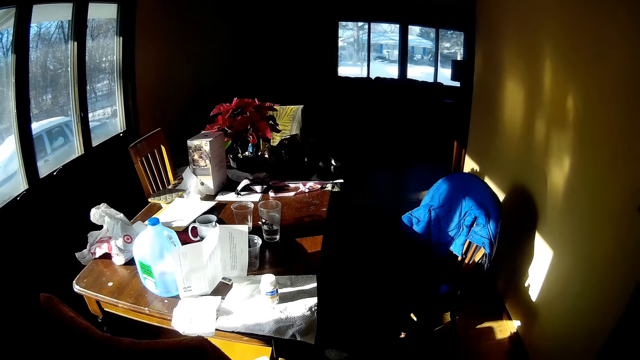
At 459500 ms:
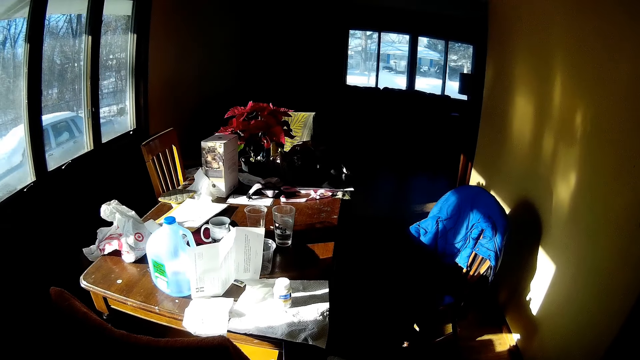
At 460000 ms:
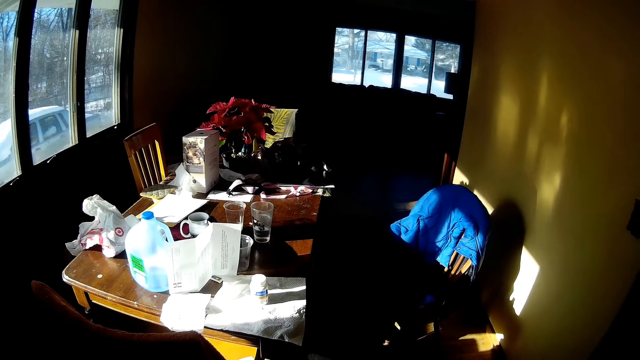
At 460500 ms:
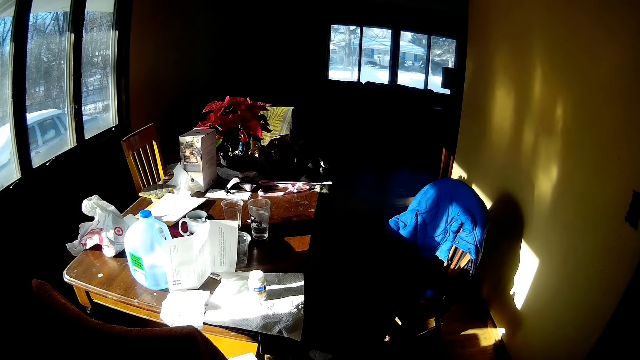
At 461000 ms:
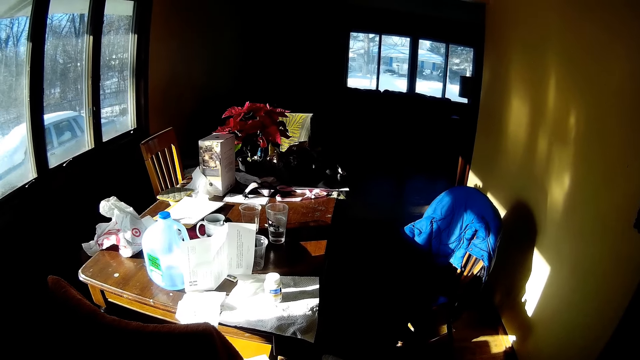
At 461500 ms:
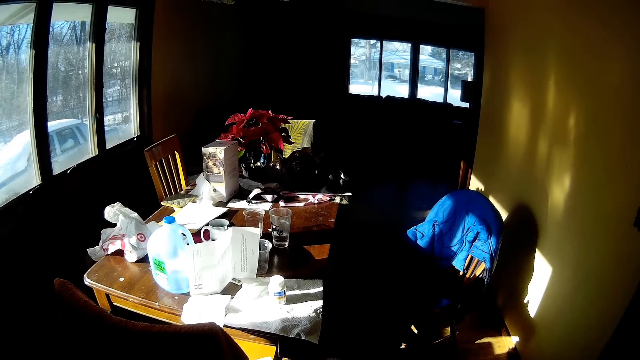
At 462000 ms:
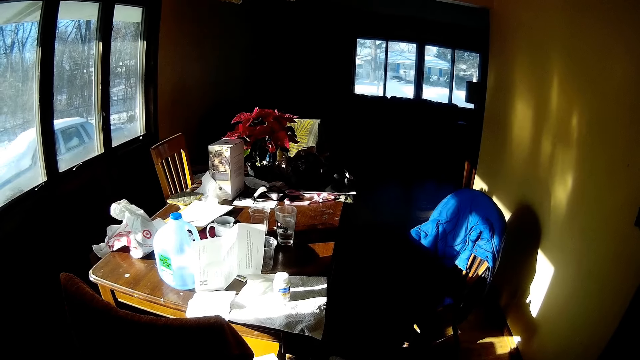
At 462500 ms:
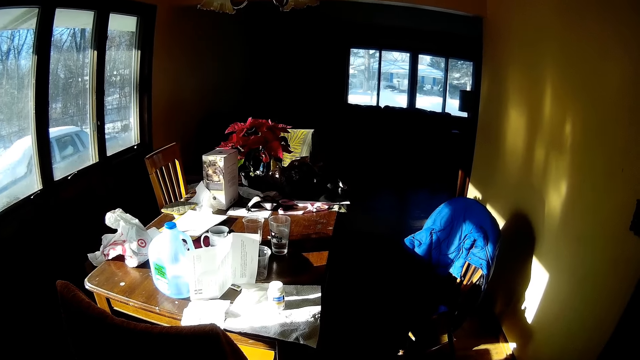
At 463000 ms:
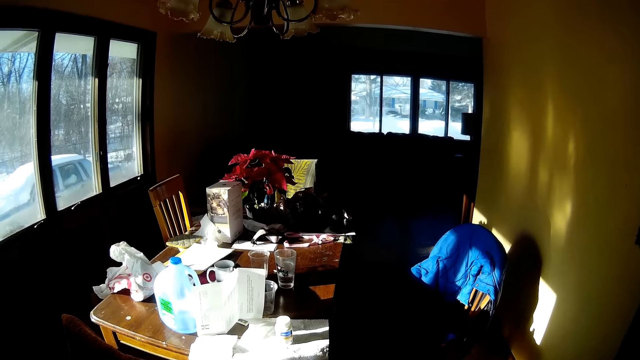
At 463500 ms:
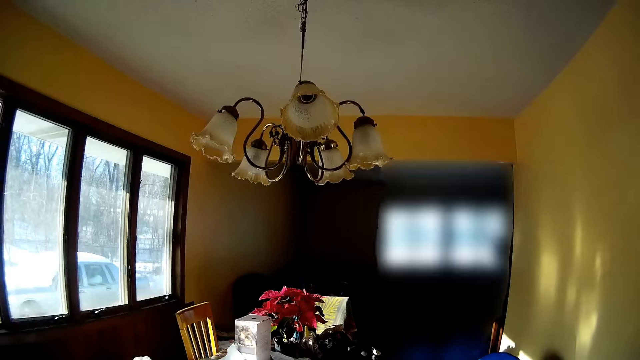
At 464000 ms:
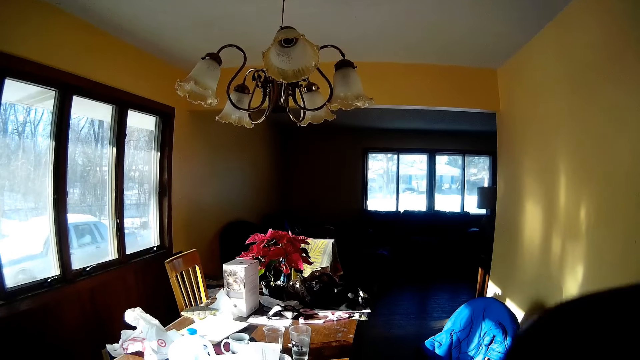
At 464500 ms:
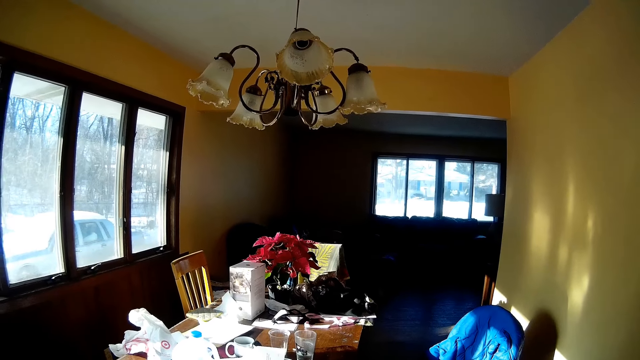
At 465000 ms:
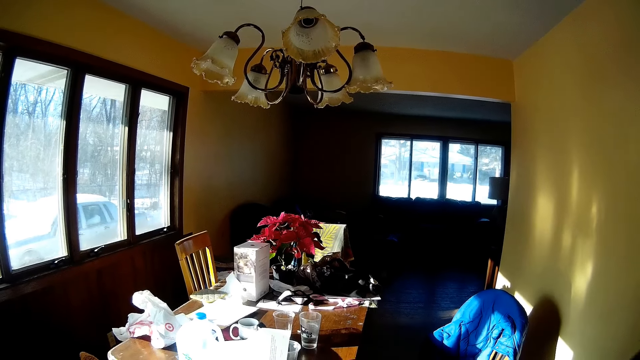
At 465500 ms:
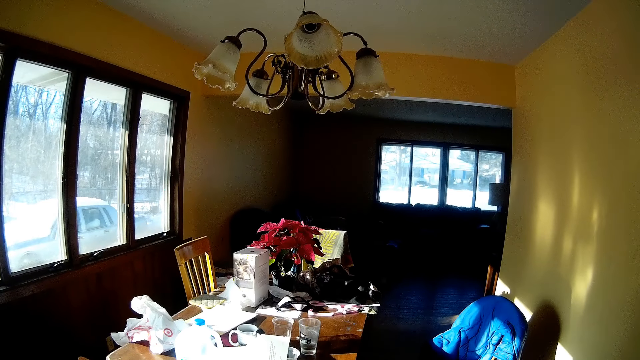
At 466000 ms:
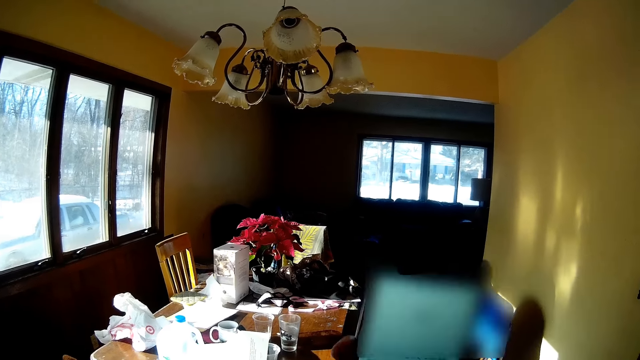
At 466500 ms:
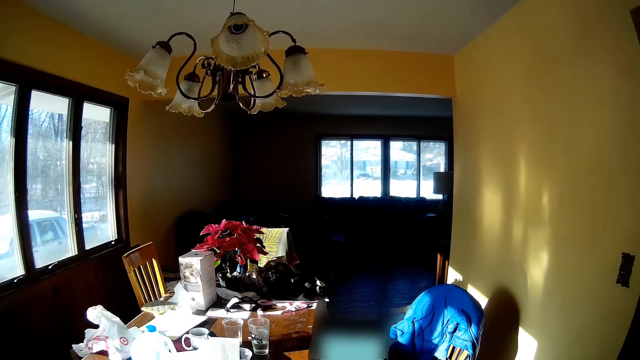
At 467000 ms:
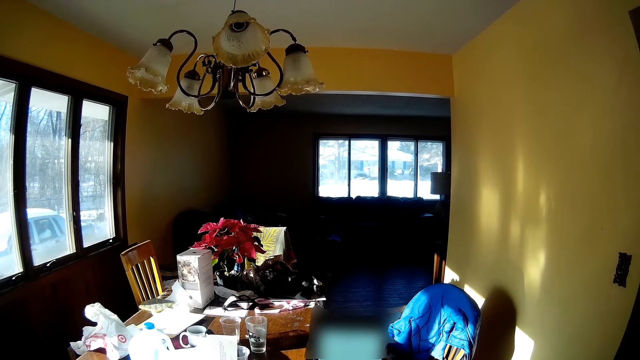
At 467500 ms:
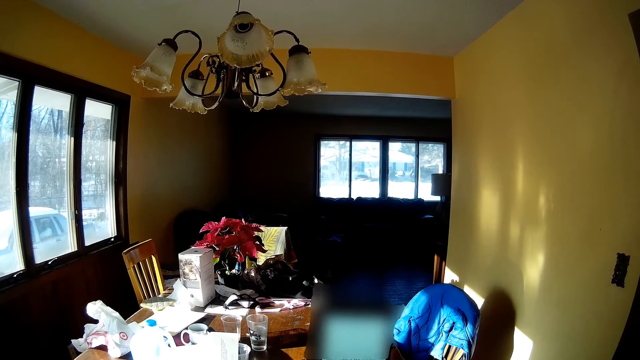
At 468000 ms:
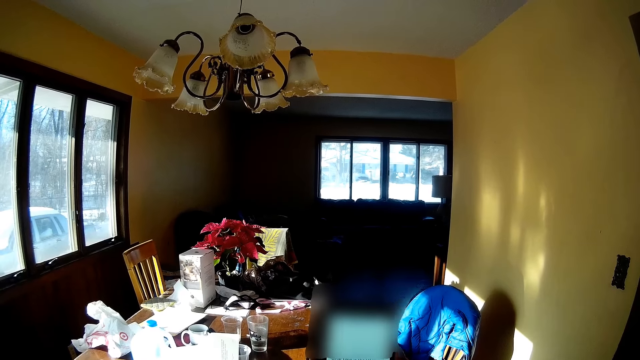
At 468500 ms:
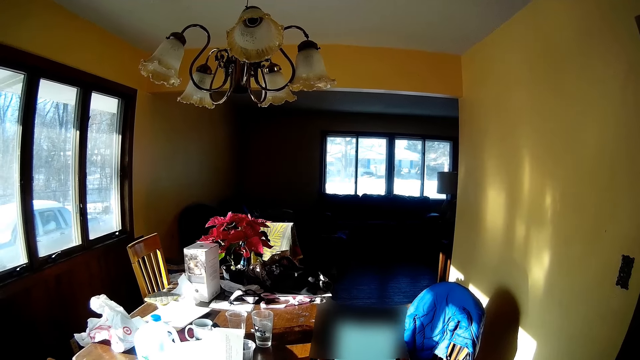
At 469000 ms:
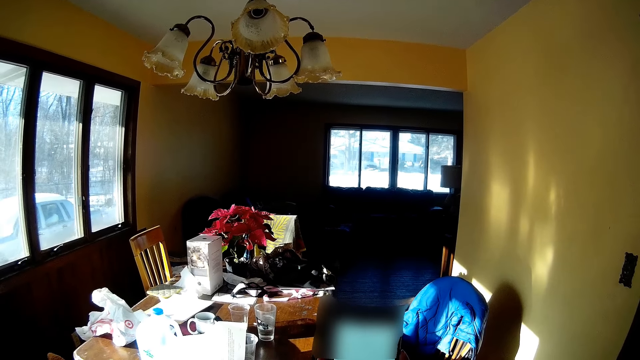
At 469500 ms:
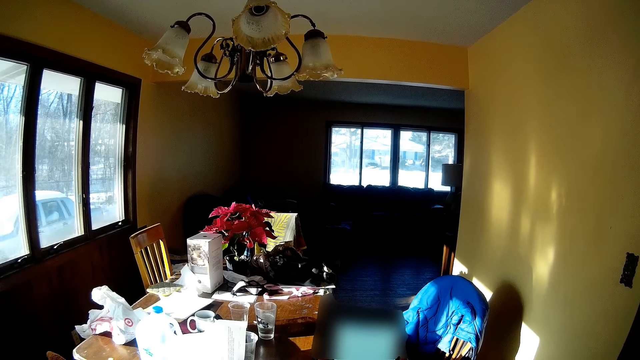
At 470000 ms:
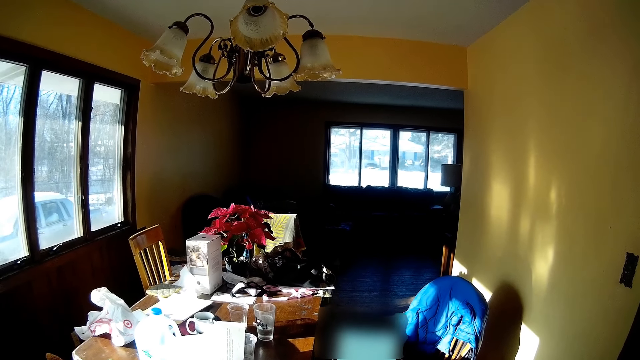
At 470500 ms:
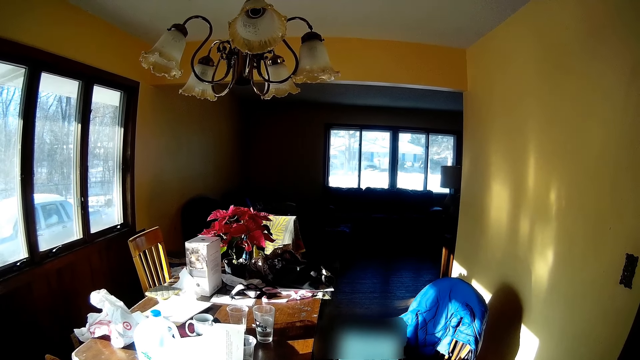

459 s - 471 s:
The camera wearer stares at the dining room. She raises a cell phone to her ear with her right hand. She presses the cell phone with her right hand. She operates the phone.

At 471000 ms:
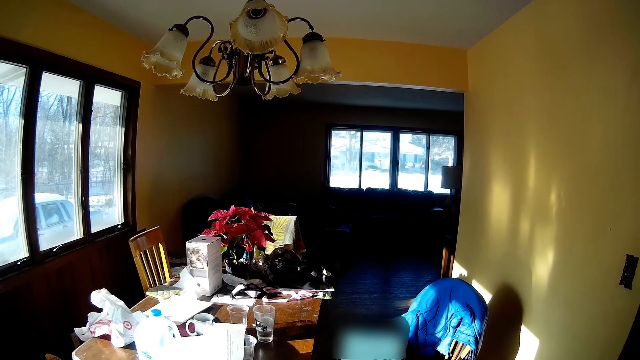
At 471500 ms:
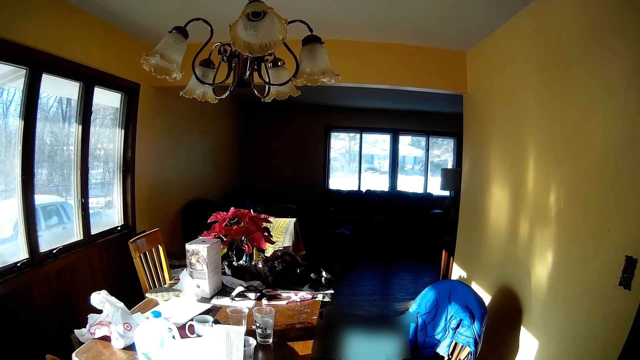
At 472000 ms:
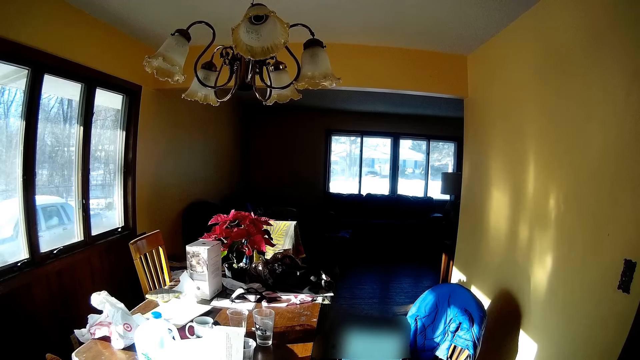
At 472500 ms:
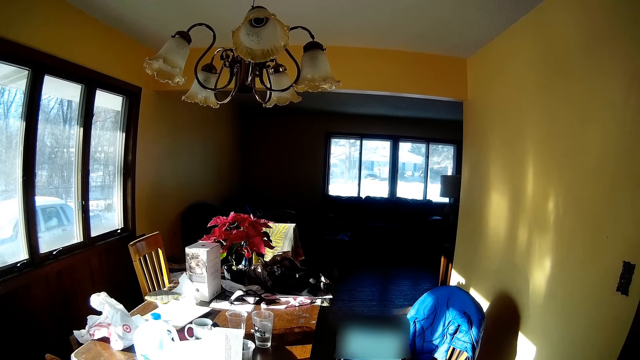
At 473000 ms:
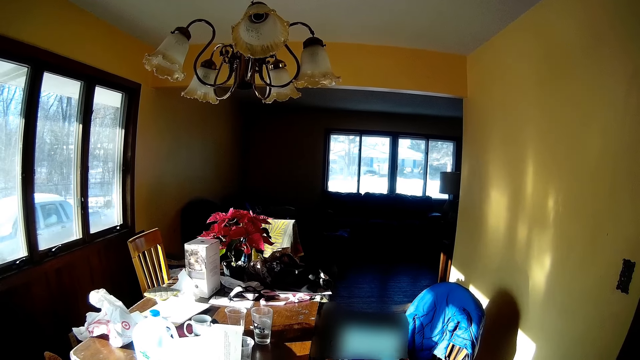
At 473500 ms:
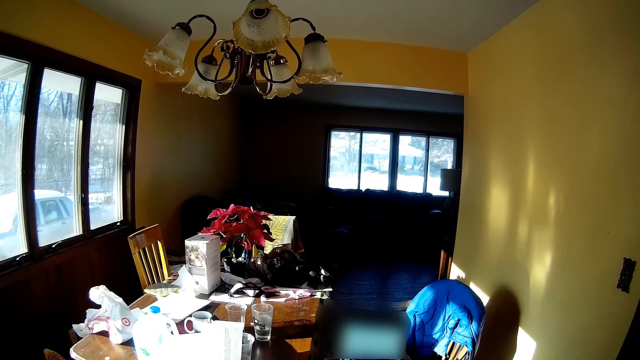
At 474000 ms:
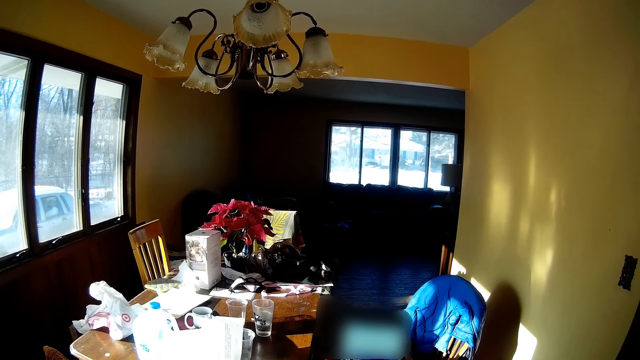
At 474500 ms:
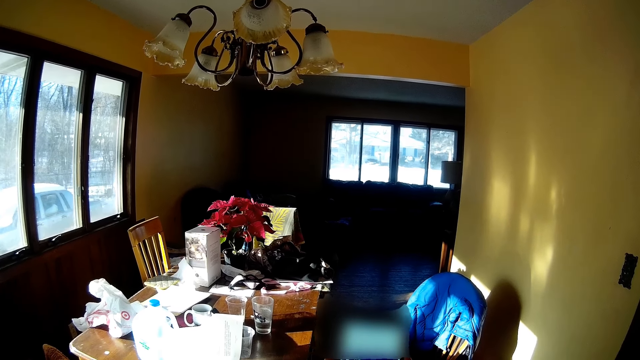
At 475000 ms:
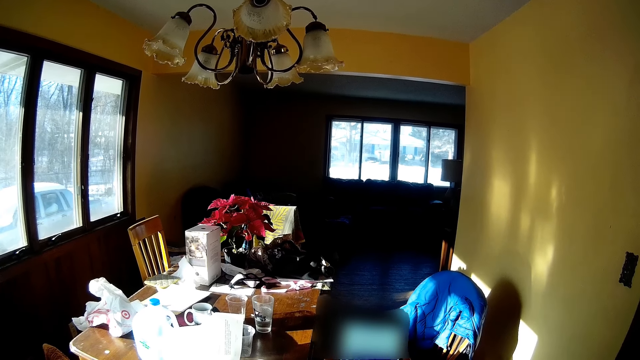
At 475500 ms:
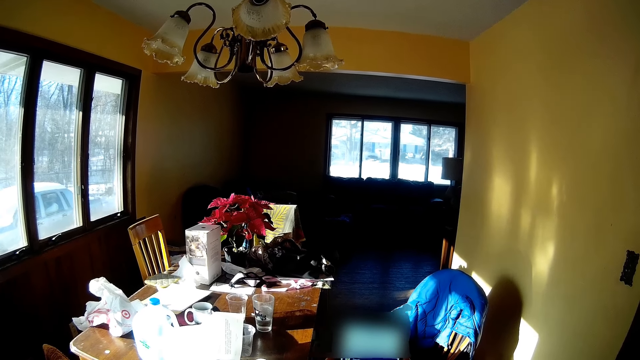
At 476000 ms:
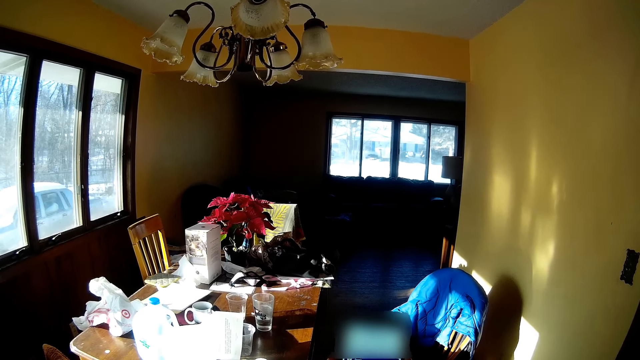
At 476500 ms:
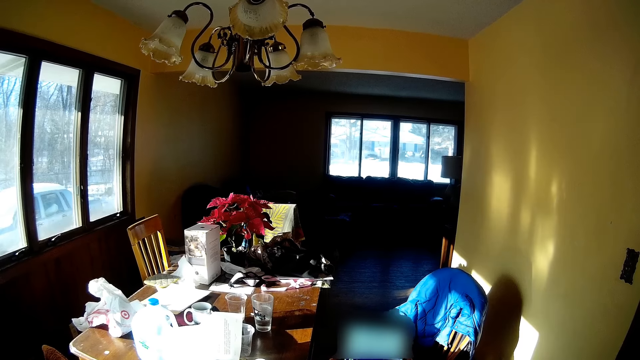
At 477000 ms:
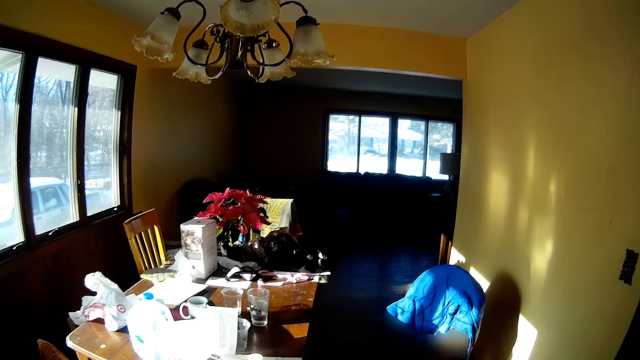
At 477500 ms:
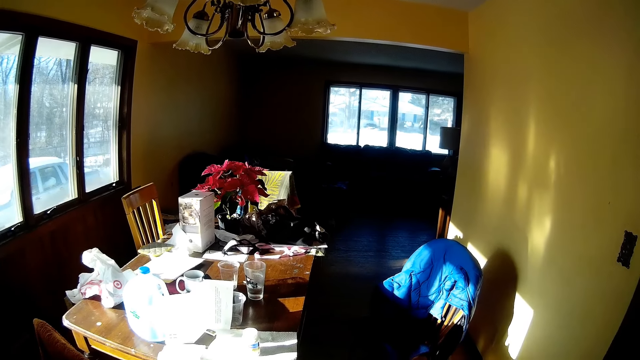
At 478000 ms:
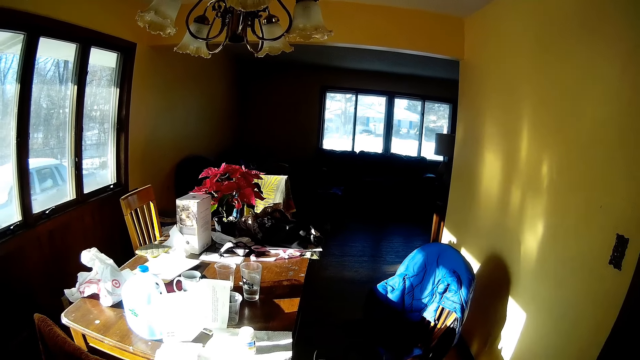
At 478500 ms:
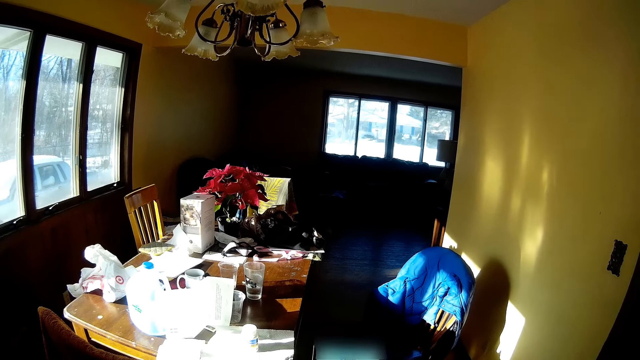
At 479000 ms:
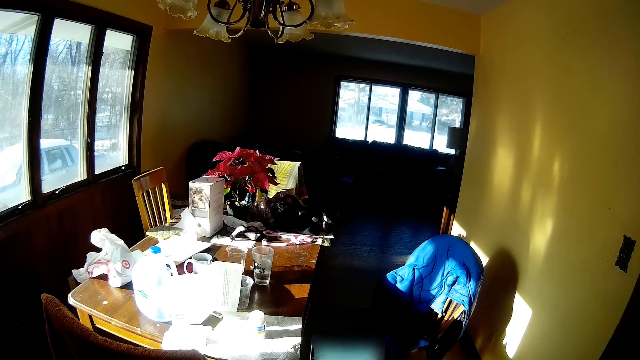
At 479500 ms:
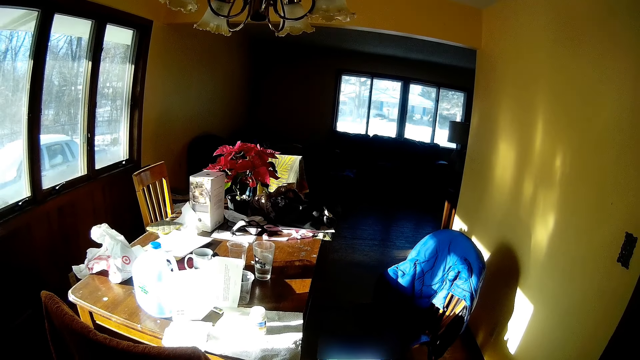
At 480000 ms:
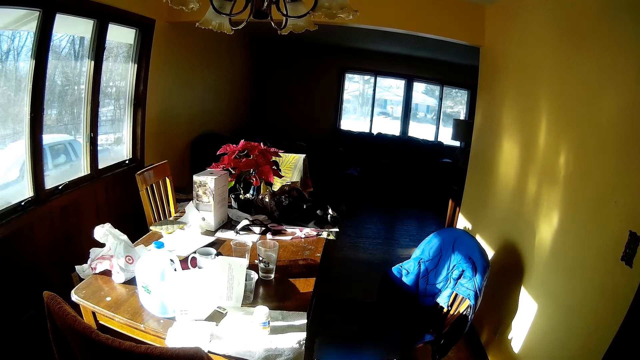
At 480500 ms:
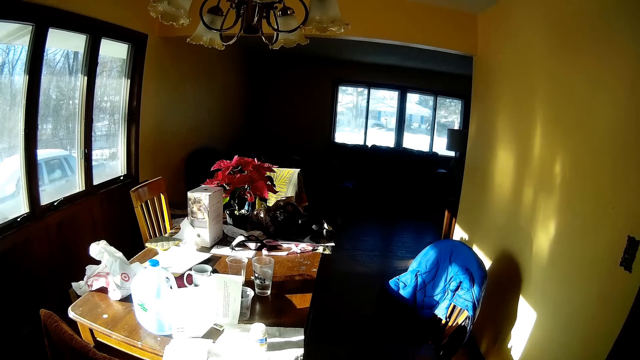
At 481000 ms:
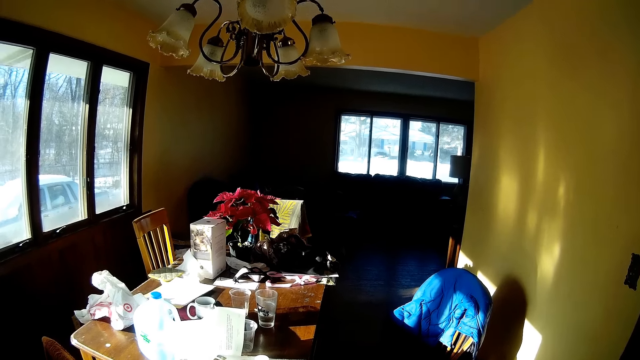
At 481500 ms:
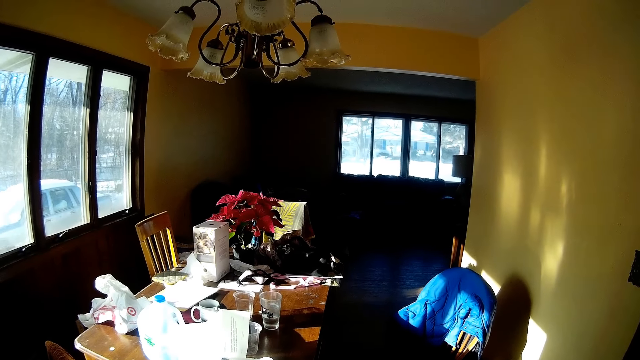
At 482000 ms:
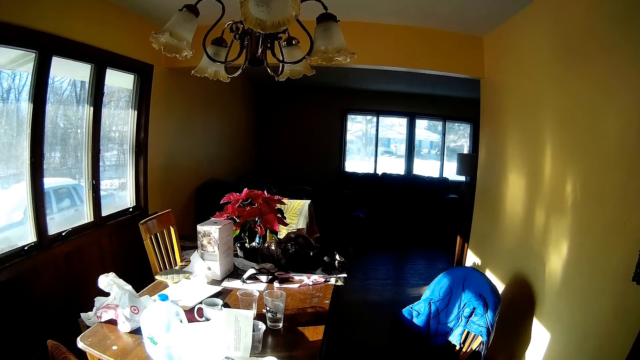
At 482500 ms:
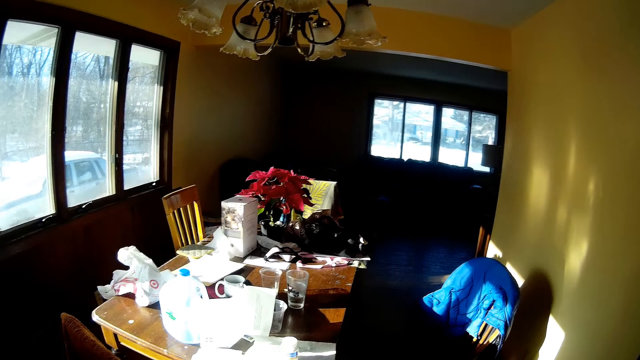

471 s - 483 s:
The camera wearer stares at the room.
